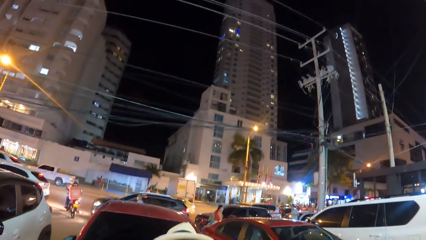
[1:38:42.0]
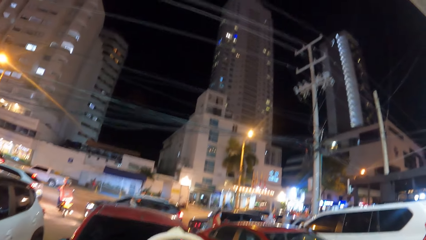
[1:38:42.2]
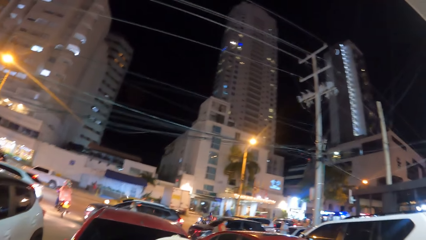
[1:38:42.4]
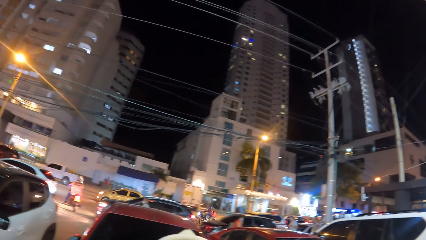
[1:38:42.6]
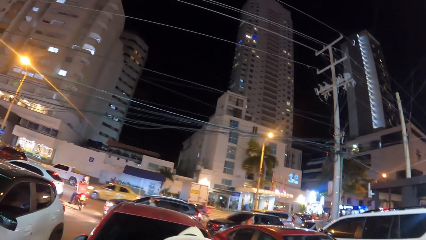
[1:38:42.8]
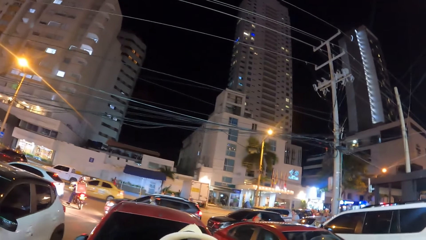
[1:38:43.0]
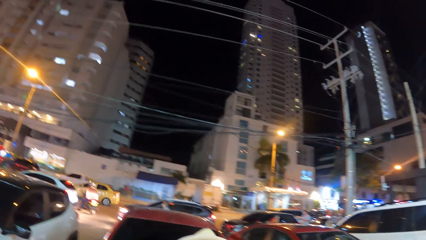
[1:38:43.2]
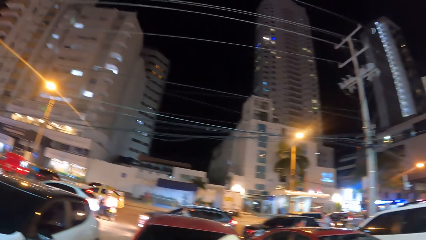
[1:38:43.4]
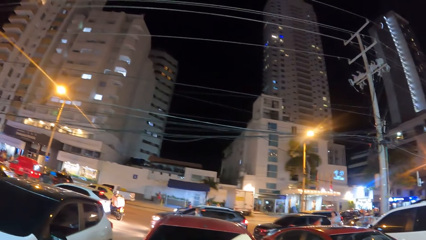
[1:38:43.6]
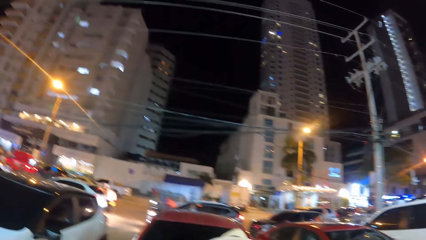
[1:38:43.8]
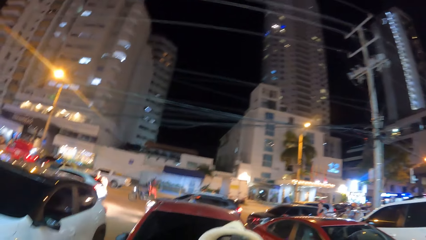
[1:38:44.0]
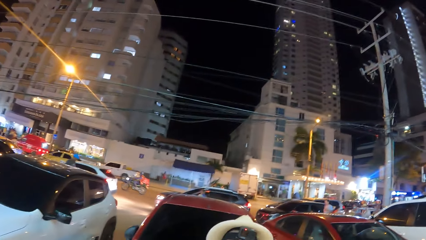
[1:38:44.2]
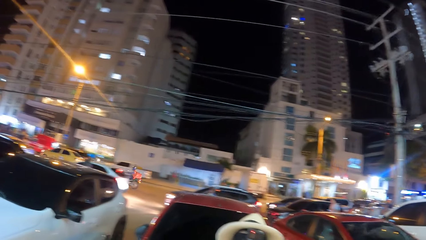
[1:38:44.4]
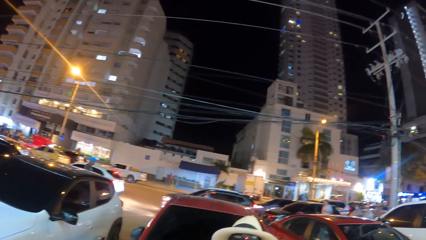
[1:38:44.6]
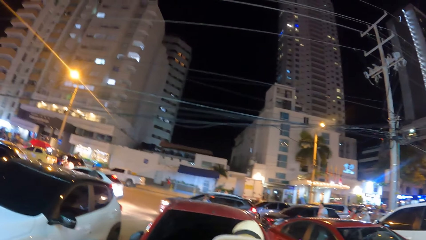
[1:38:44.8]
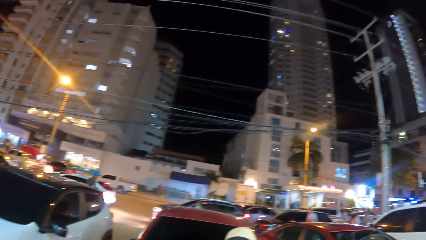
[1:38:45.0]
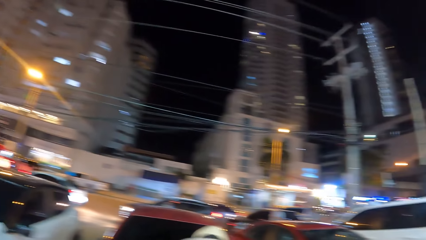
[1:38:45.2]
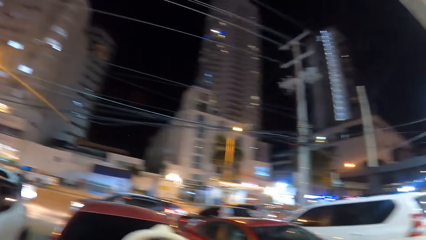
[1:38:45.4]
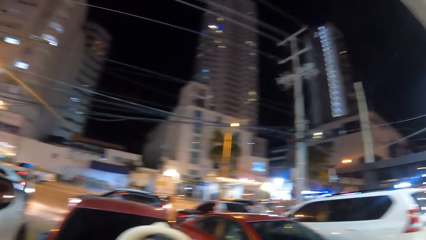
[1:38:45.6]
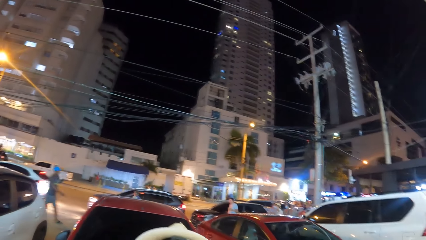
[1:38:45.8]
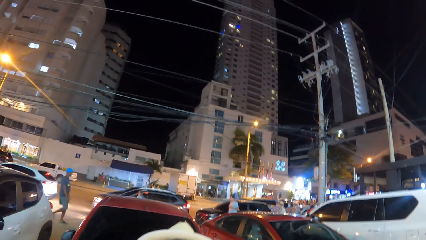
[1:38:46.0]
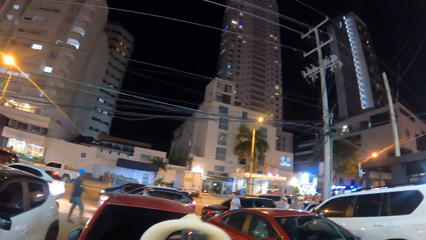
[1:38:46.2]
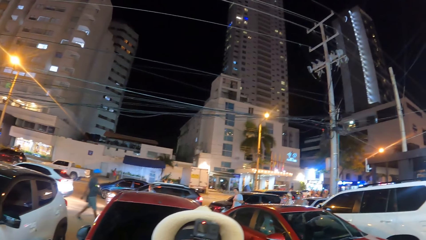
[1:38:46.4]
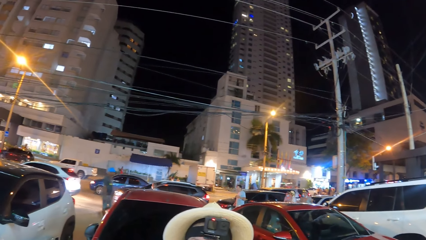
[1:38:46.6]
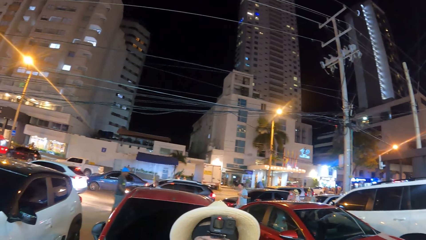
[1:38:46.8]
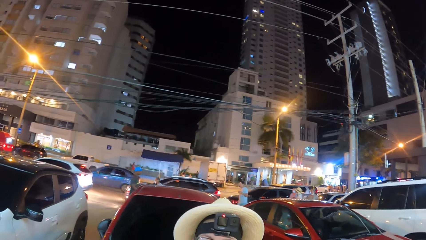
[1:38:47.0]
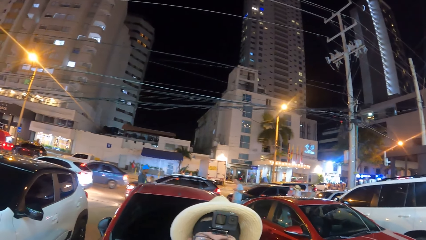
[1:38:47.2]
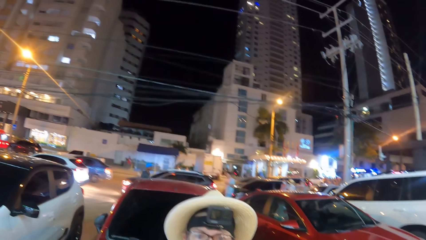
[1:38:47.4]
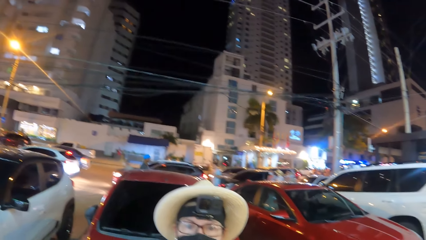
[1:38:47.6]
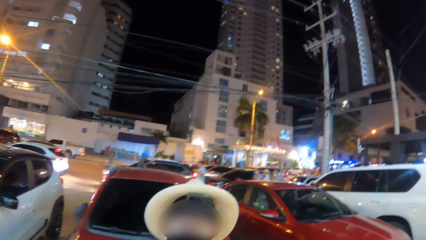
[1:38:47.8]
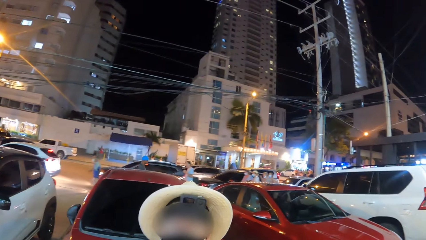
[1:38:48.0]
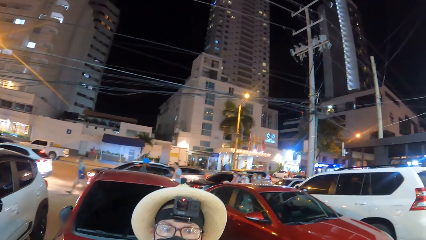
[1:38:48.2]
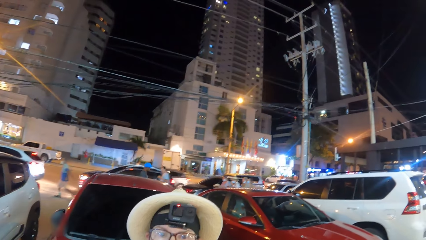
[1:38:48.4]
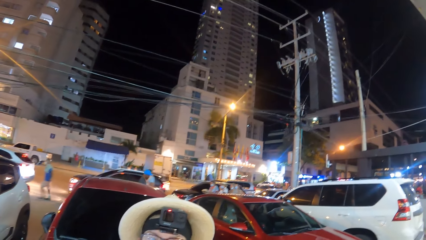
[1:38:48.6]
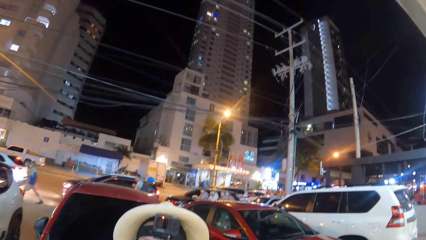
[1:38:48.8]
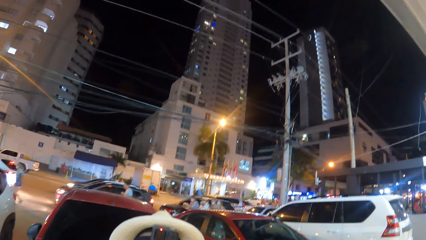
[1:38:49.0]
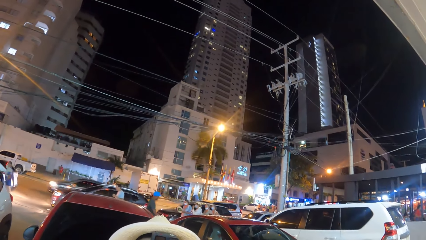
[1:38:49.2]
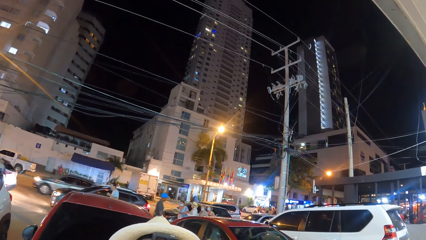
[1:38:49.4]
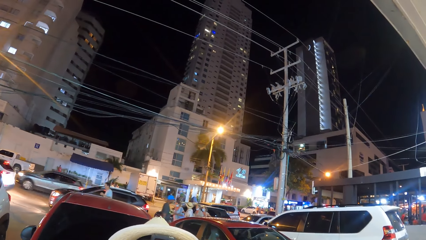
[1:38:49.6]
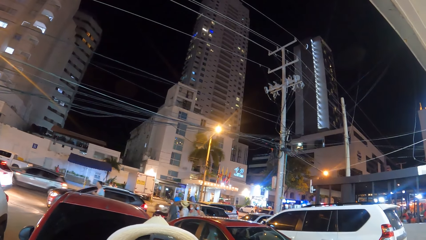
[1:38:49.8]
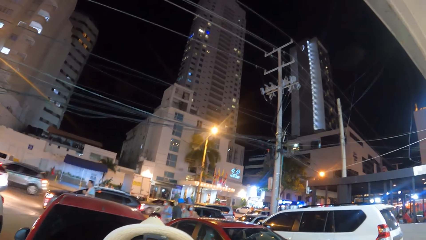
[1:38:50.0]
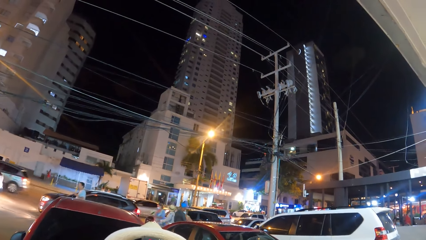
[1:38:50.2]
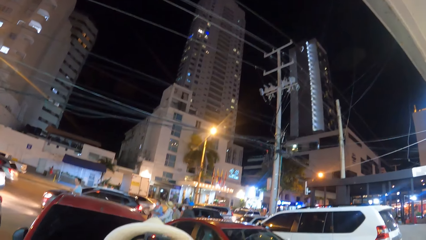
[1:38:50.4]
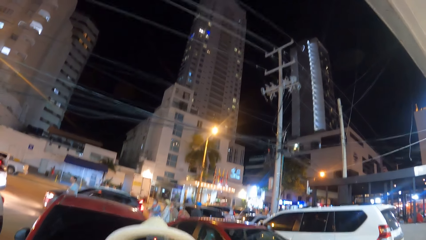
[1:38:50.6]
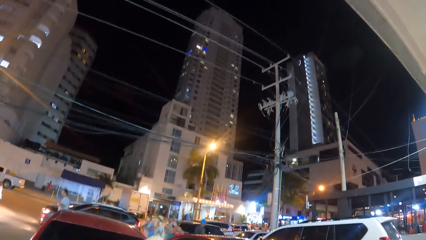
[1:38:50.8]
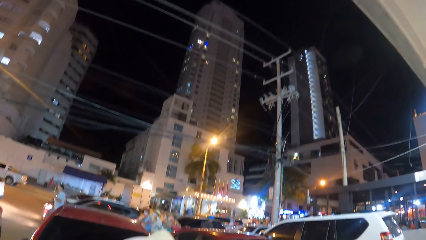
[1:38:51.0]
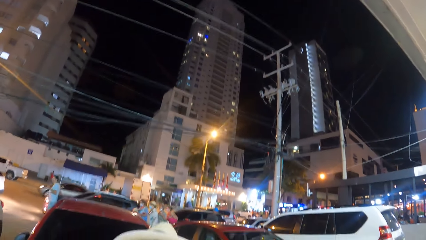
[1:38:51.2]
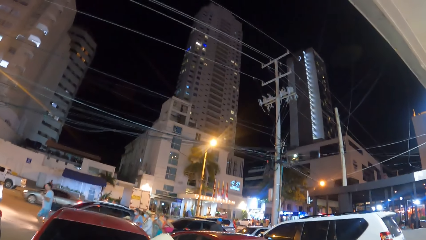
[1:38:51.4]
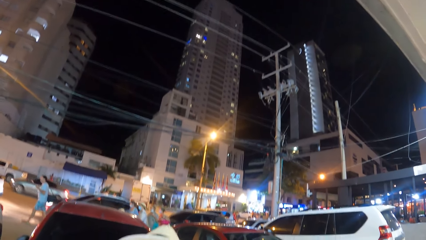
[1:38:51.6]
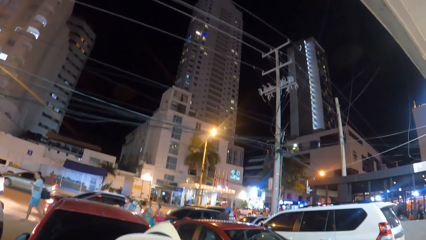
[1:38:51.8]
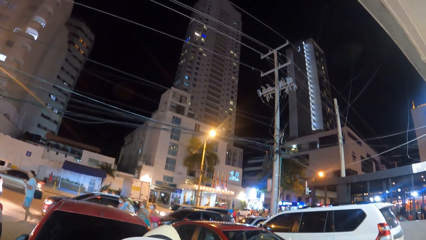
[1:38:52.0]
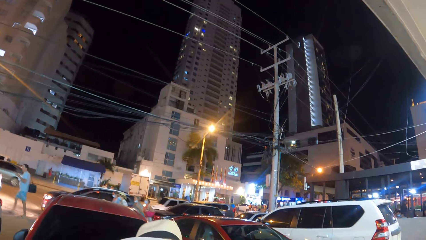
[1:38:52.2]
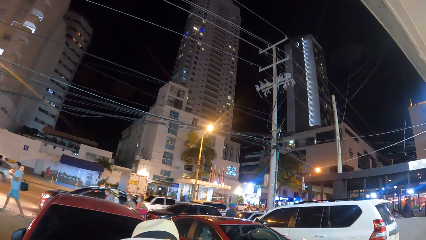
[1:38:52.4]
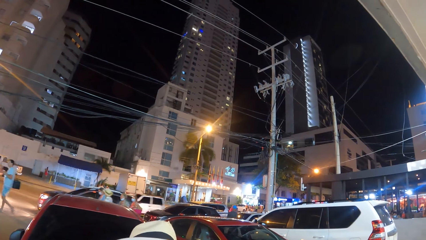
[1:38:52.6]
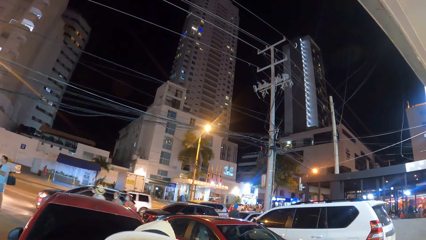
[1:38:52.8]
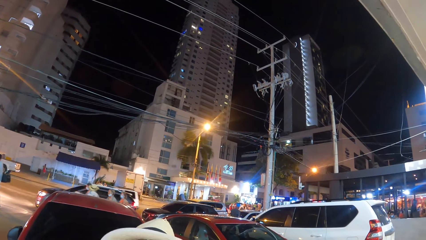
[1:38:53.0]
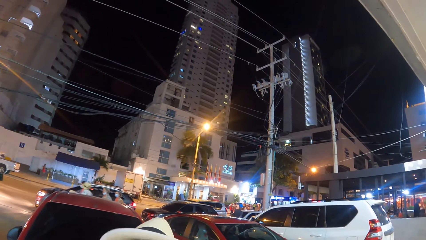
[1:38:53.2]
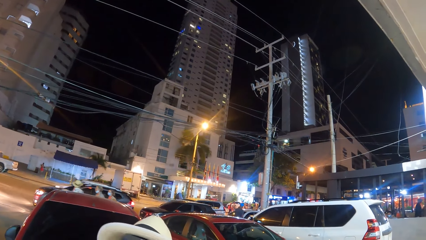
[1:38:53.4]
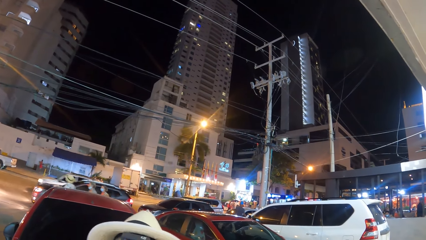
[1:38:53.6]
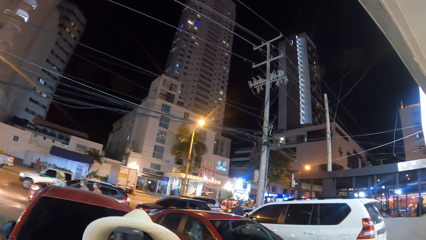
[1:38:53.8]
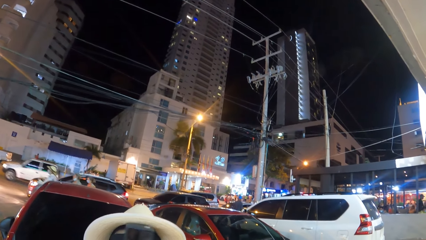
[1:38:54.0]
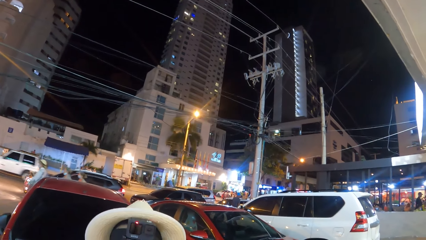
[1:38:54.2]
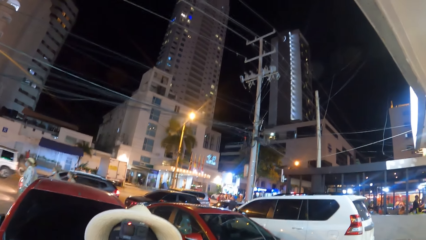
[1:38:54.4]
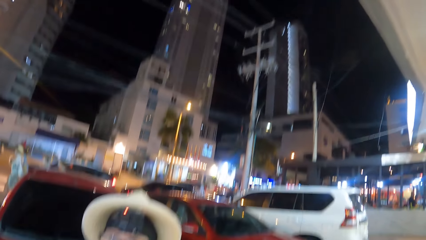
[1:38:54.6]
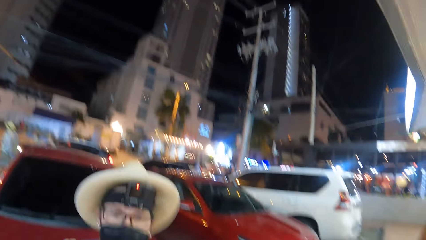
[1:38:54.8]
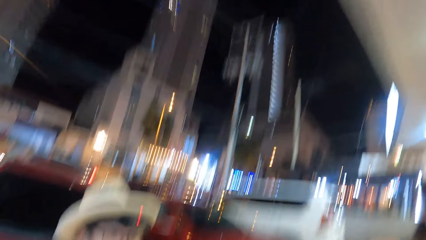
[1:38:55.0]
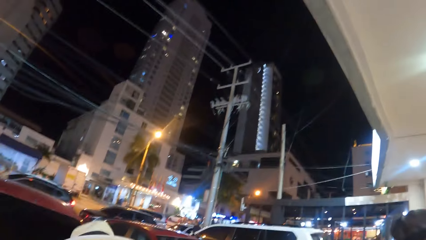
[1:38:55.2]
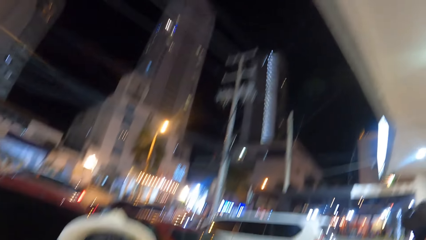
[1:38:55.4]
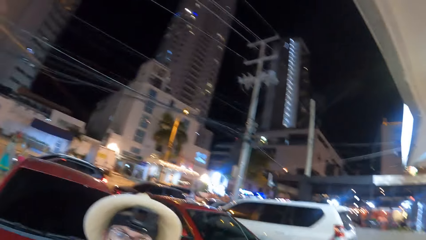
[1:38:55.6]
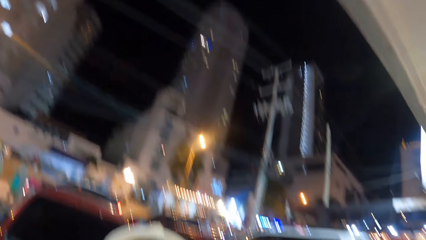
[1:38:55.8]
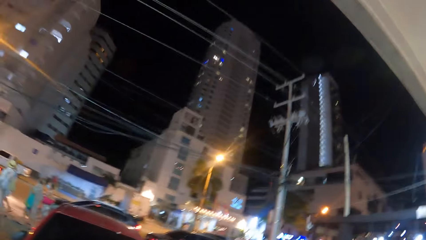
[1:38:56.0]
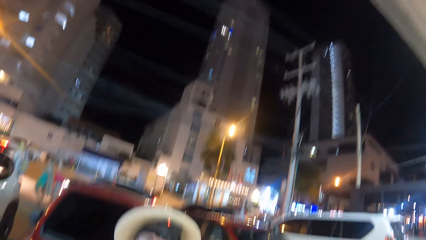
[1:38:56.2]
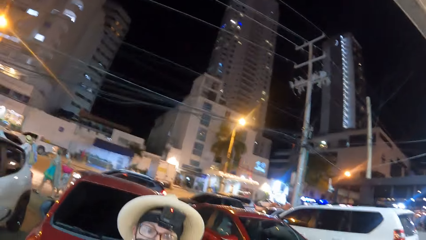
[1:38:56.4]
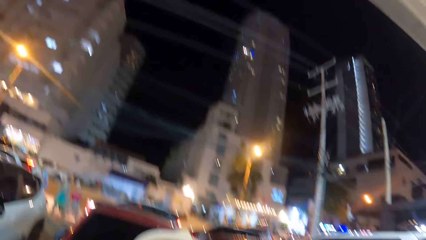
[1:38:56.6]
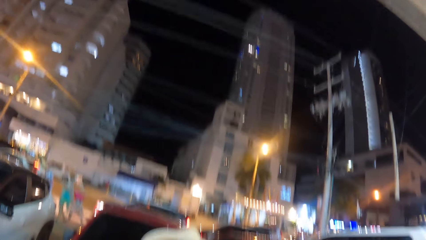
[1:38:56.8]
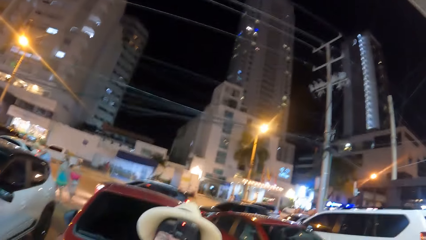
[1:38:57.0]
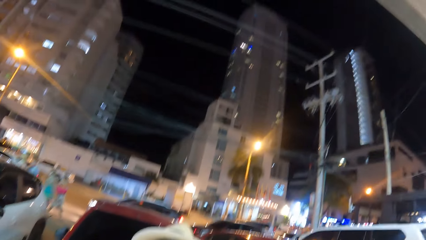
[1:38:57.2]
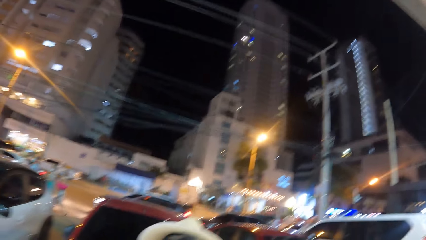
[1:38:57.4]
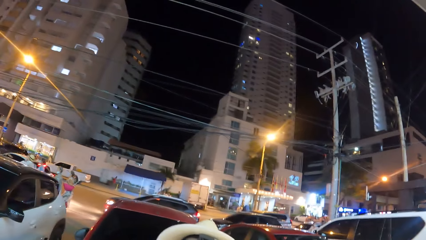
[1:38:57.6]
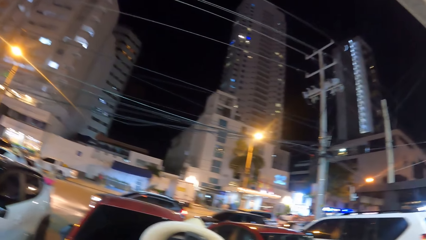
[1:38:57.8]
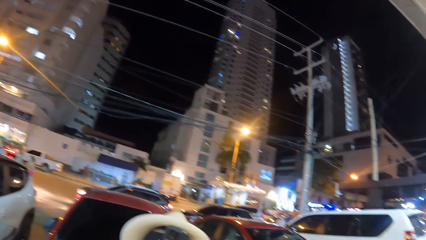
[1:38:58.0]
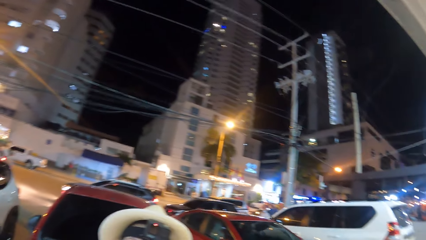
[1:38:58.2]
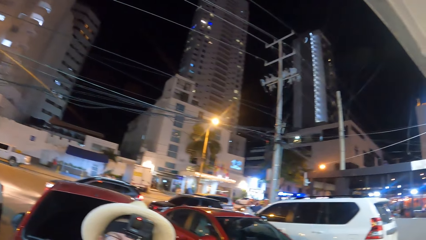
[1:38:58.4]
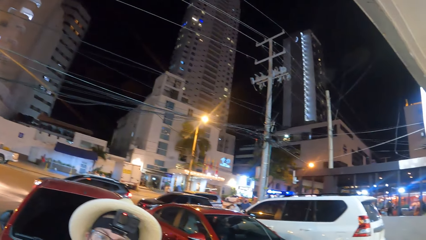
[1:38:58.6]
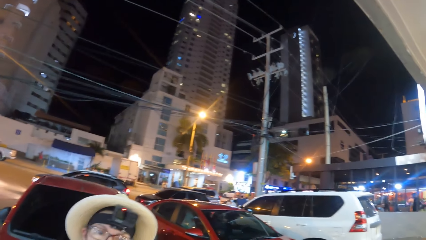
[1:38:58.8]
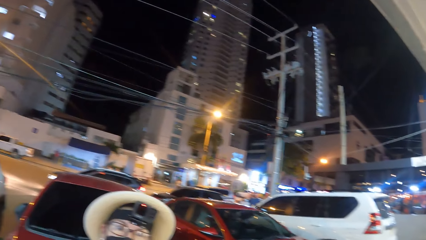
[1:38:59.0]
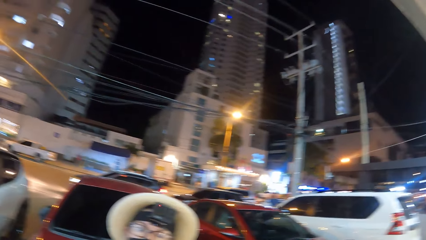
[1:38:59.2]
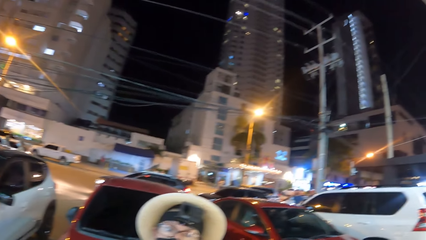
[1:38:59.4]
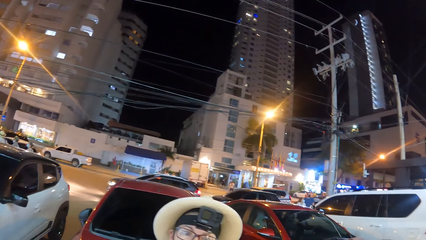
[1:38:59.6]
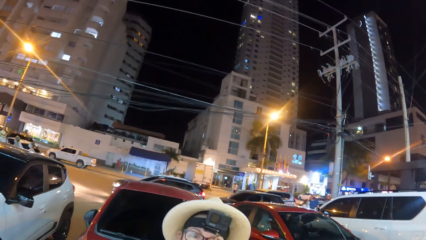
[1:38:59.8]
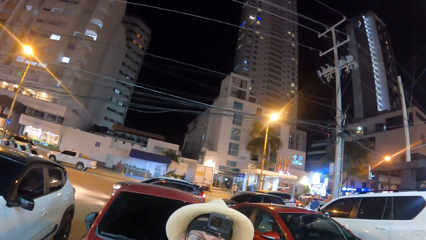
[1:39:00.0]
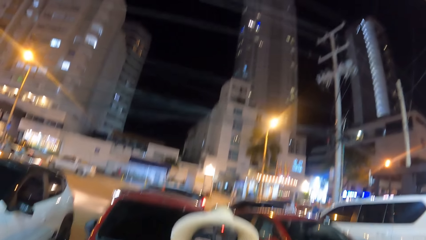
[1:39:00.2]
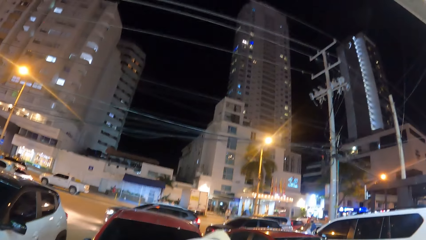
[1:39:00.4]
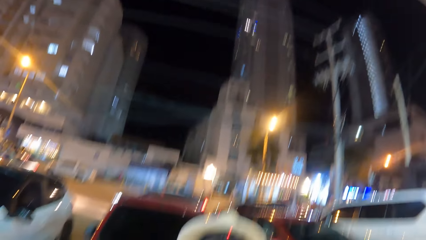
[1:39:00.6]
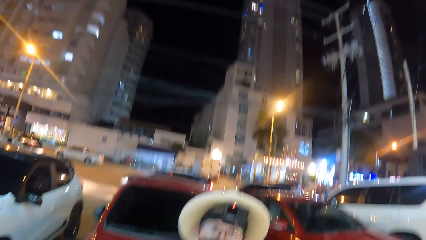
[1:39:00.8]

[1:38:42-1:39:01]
The camera wearer looks at a person. They look around. They look at the person. They look around. They look at the person.
